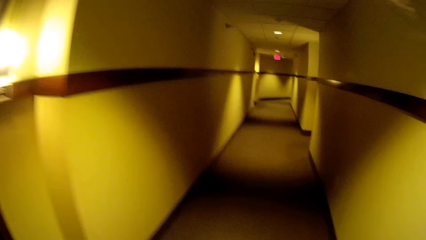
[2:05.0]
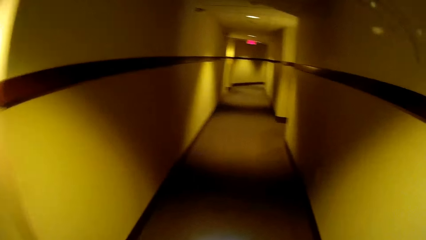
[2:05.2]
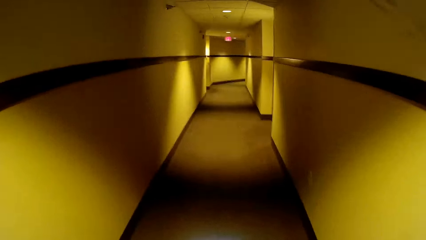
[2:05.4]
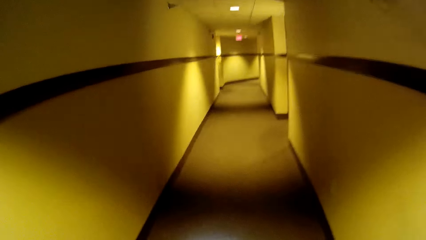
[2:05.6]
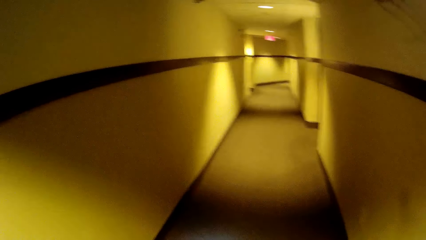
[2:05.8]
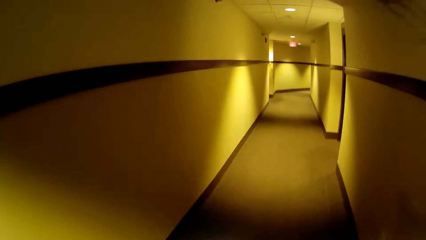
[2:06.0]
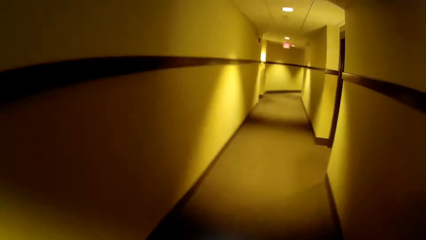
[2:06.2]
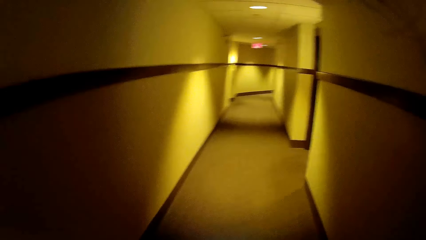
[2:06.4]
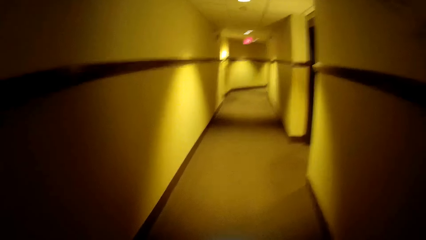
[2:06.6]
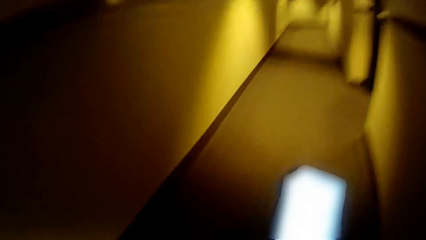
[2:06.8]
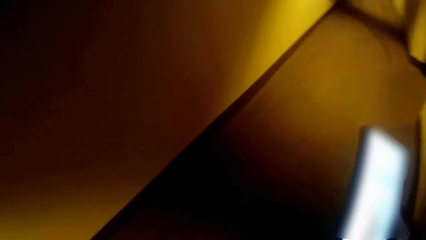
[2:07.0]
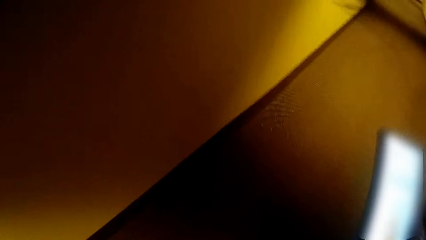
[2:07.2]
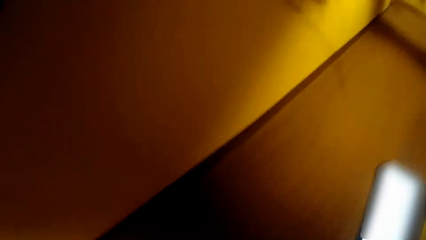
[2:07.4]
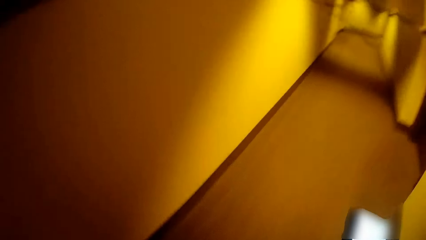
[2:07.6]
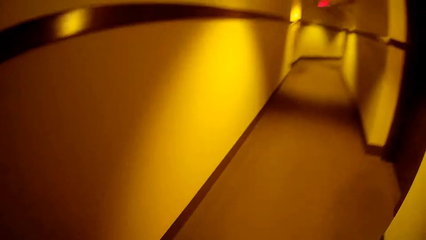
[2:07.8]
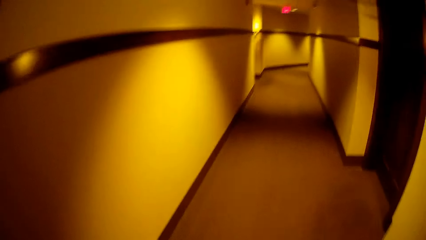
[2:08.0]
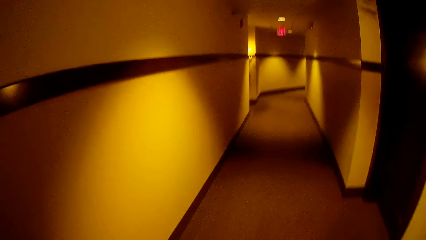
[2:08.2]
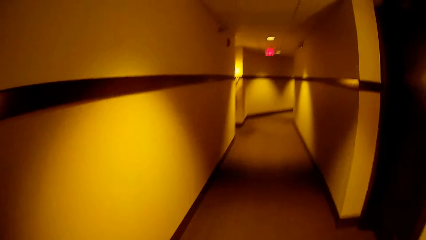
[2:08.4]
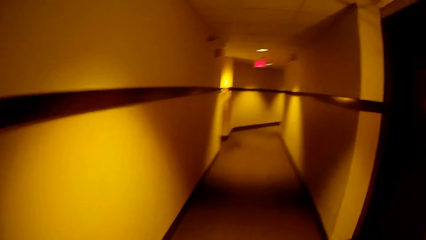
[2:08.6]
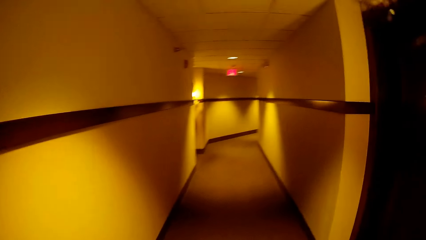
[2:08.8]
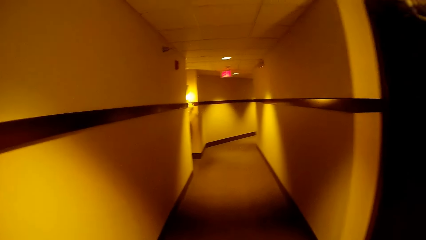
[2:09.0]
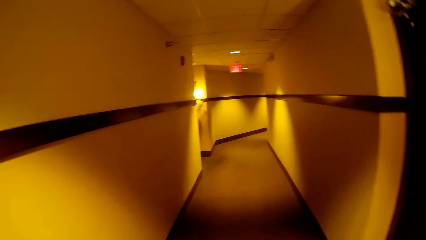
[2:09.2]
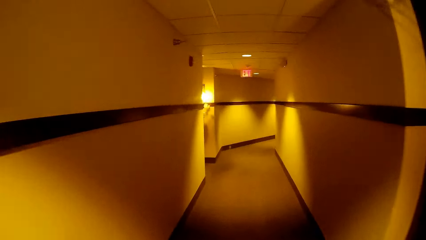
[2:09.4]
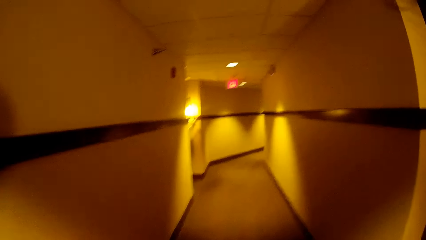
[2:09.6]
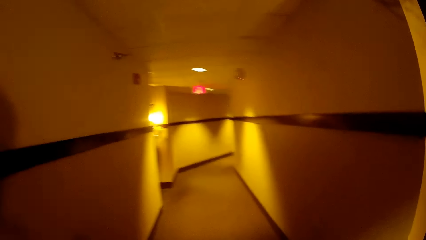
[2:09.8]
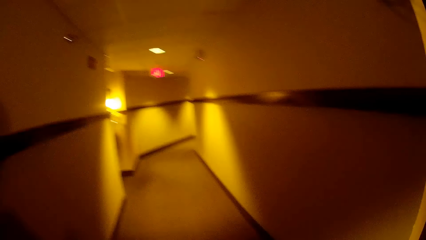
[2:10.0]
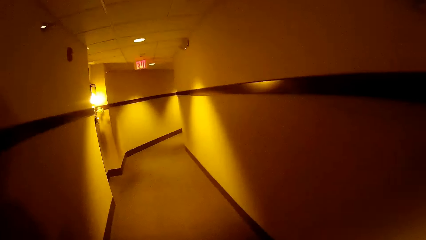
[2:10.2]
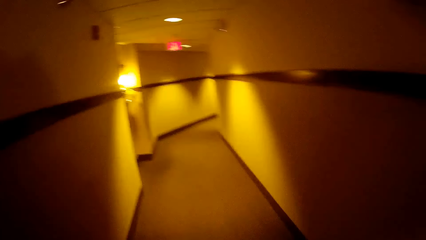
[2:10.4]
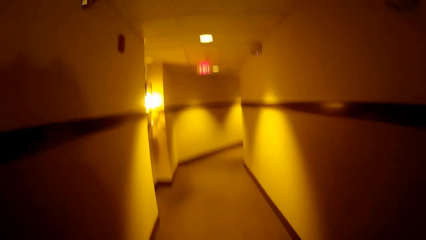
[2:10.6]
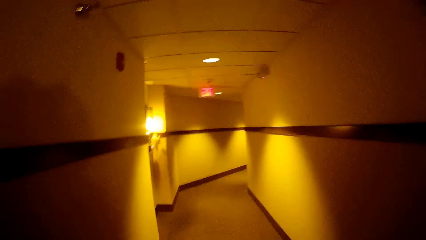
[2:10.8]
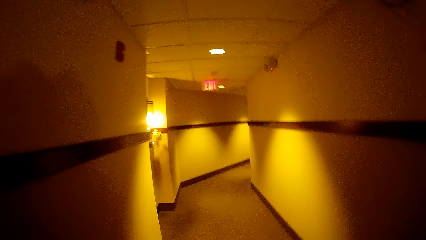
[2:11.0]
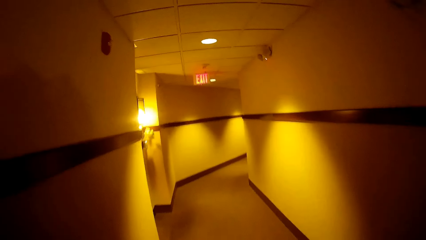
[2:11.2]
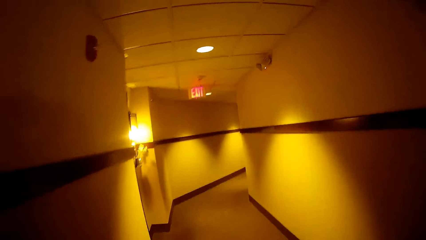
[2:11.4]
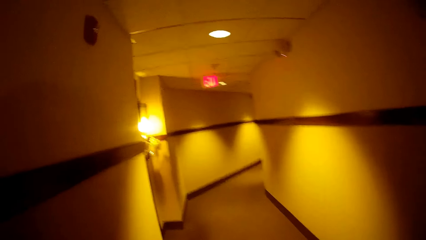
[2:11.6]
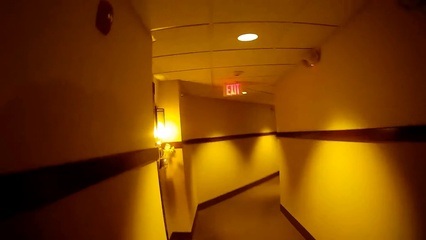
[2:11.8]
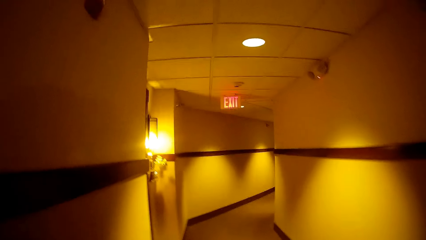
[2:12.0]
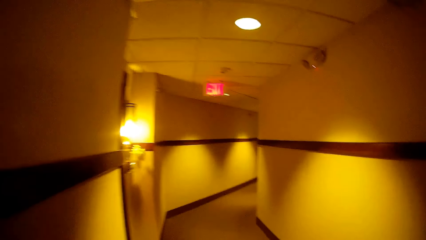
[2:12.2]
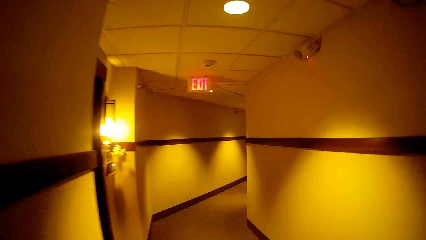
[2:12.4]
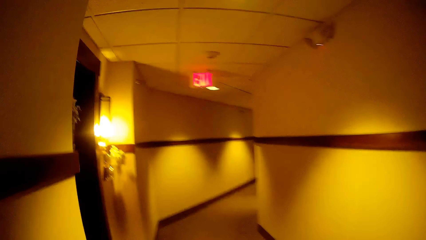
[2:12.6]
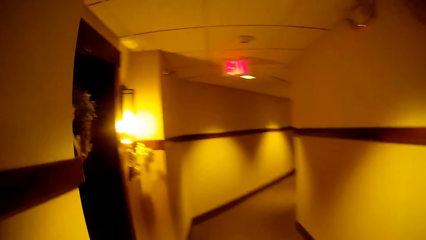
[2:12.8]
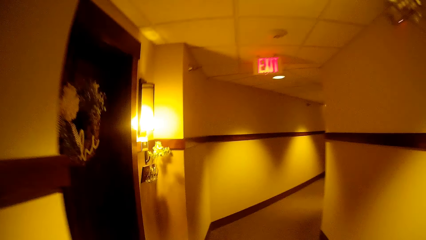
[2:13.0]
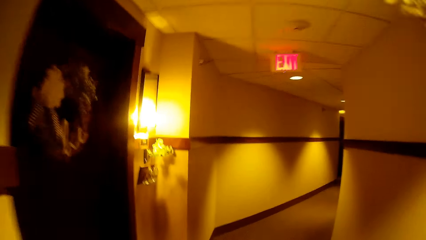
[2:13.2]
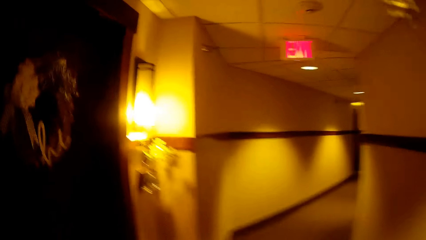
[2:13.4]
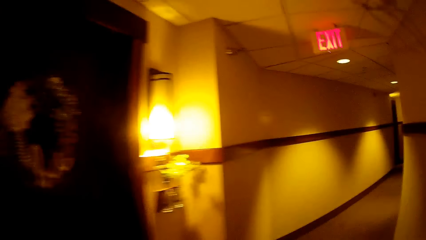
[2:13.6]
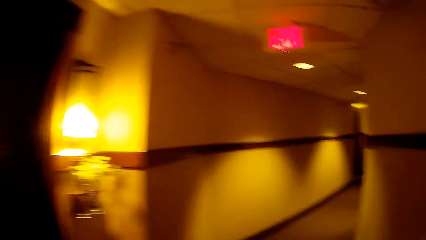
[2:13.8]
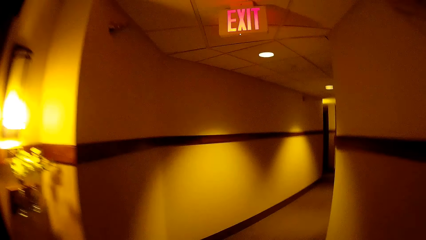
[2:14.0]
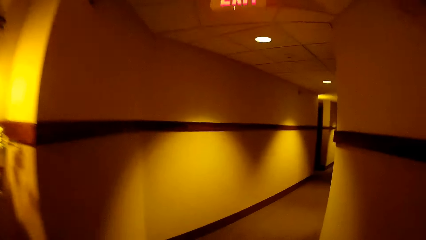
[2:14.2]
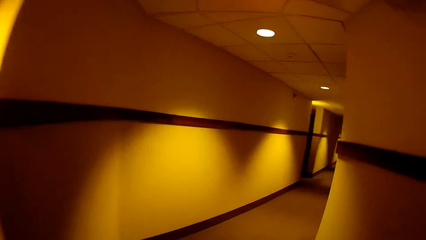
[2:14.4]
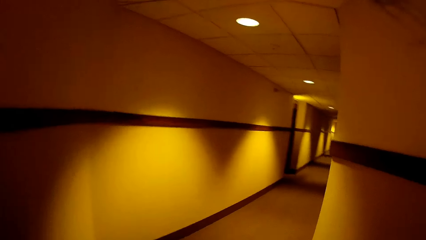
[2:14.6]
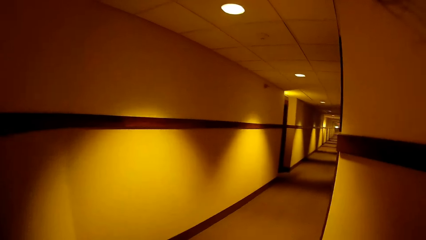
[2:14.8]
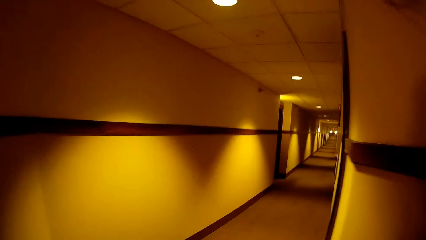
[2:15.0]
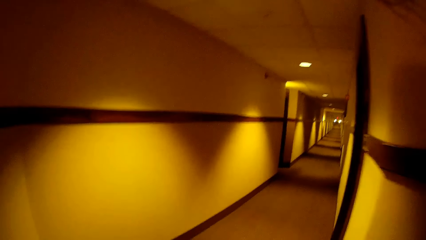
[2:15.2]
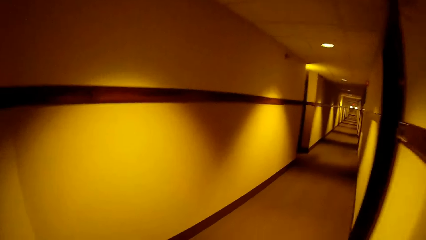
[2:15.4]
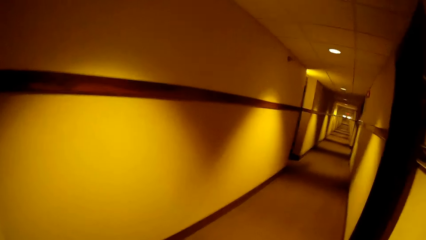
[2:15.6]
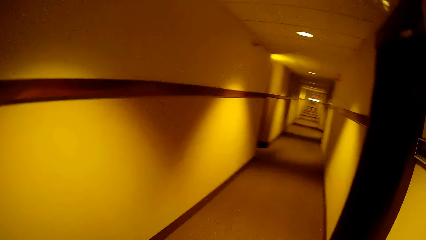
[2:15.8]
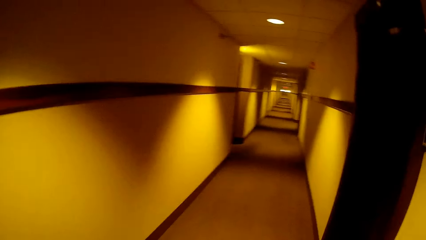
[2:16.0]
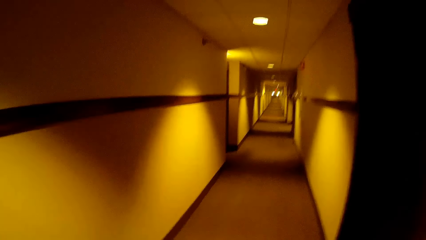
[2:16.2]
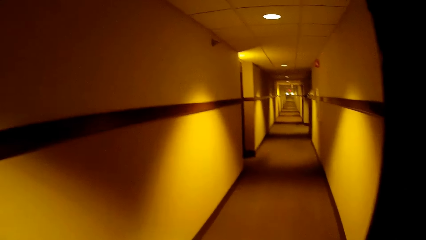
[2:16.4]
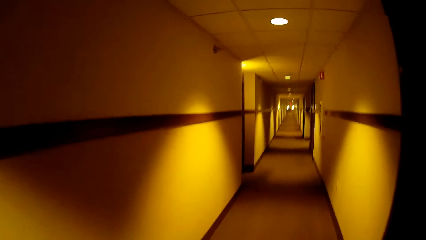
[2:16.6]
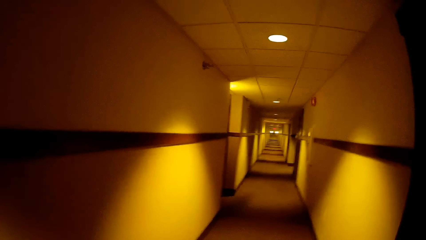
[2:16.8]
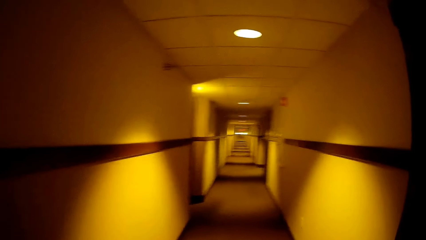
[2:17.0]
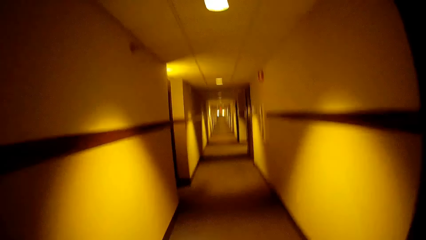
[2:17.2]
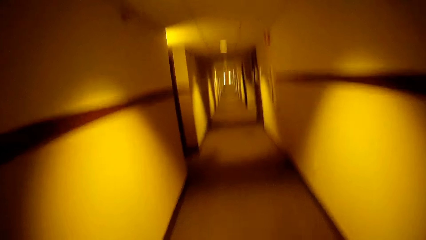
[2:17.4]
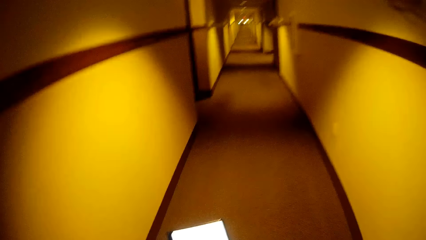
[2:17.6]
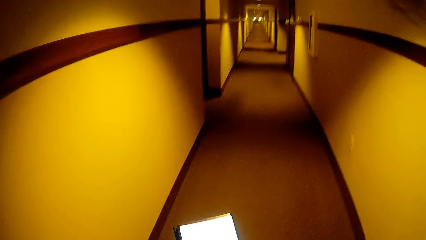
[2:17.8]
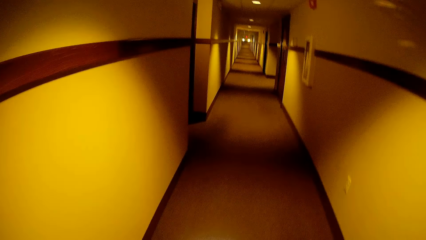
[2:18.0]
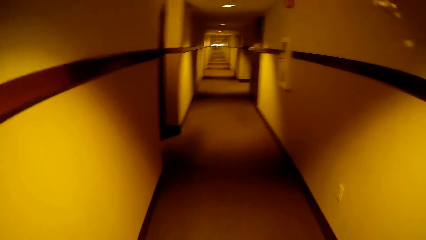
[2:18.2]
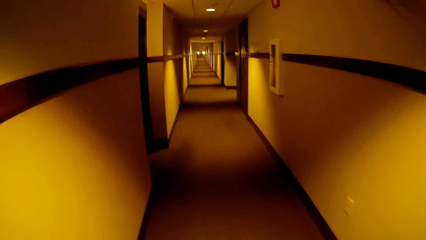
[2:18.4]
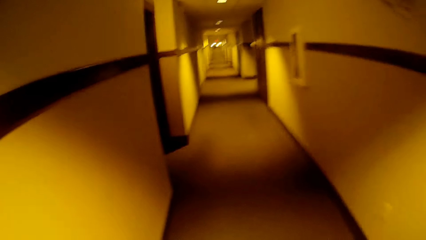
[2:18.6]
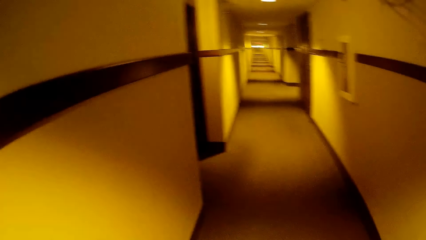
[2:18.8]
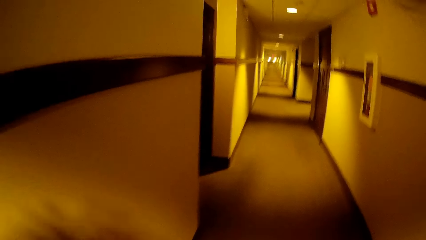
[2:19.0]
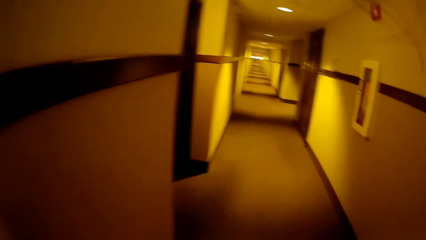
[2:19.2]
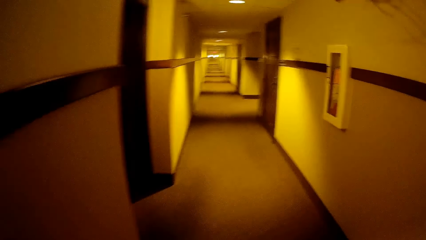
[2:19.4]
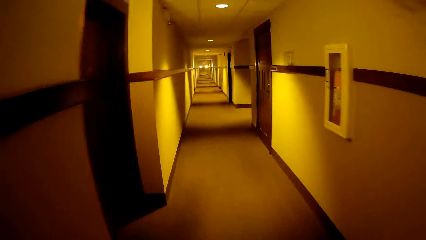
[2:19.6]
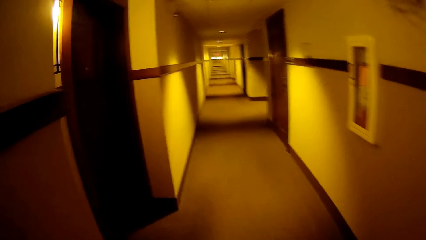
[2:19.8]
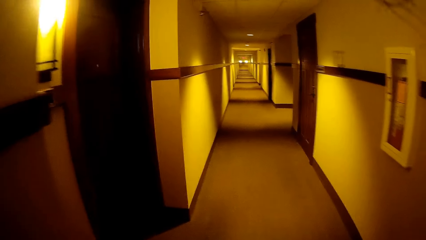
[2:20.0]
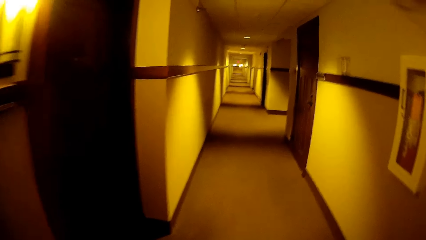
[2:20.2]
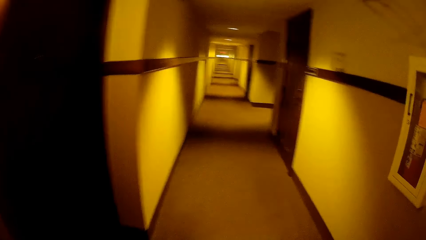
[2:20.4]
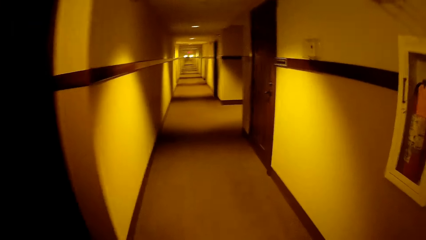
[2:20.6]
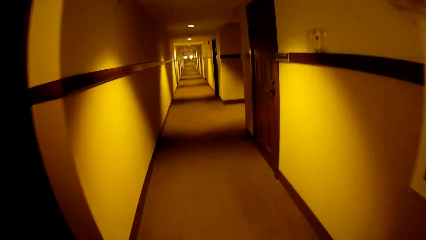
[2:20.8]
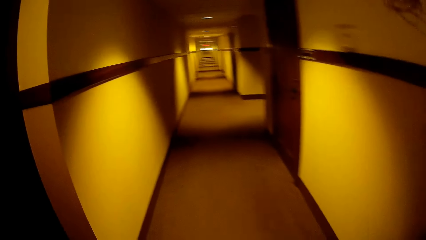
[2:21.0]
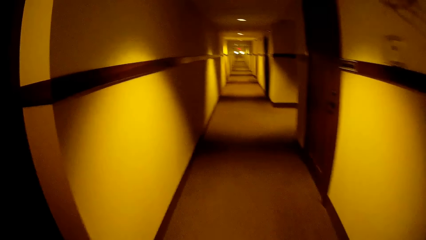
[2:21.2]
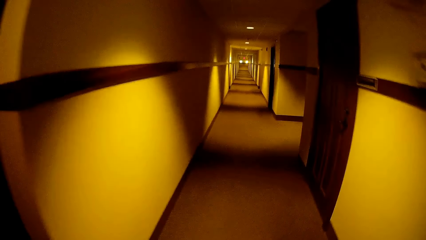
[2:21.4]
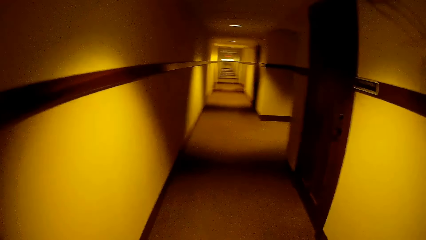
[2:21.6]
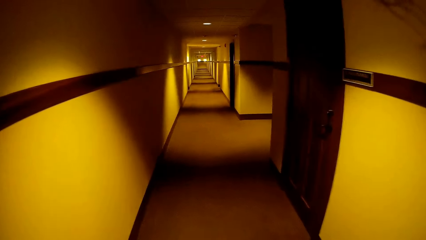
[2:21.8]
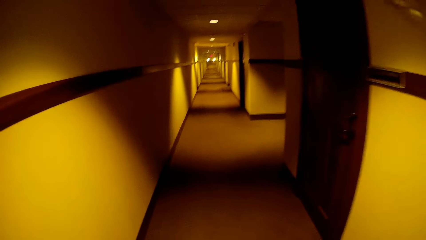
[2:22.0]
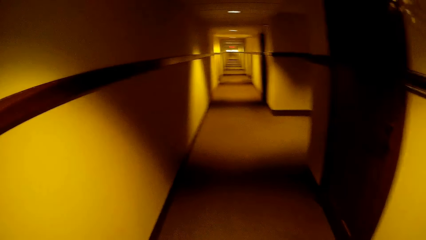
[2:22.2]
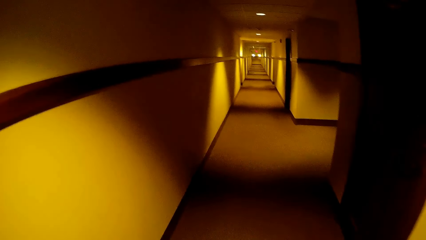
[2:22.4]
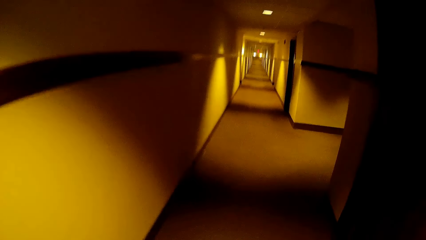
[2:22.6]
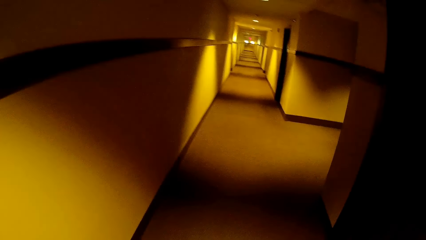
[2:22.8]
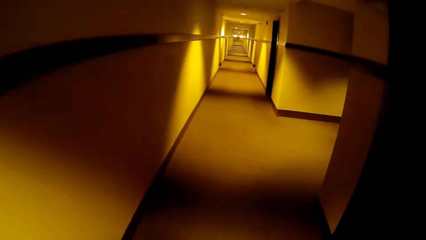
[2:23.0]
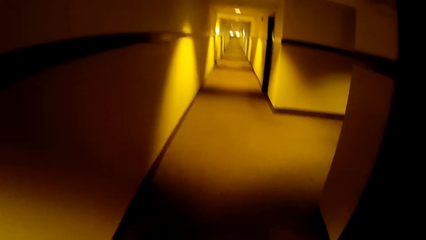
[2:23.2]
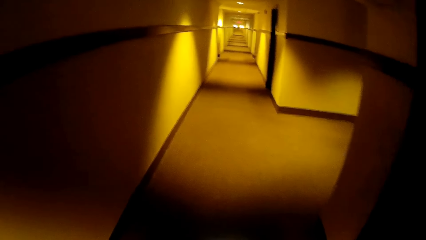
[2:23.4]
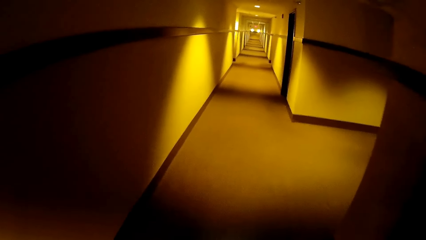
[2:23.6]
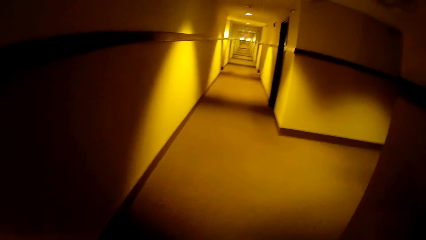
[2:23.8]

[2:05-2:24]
The camera wearer stretches the phone. She operates the phone with her right hand. She drops the phone. She walks. She stretches a hand with a book. She puts down the book.
